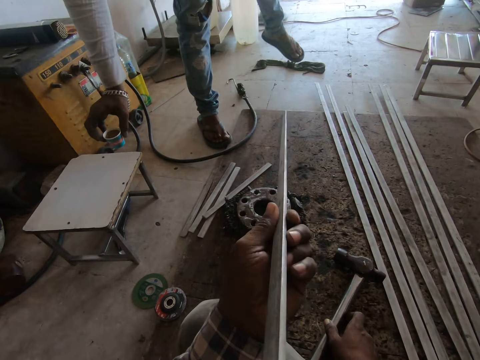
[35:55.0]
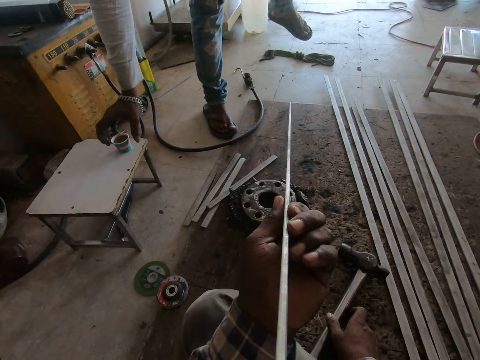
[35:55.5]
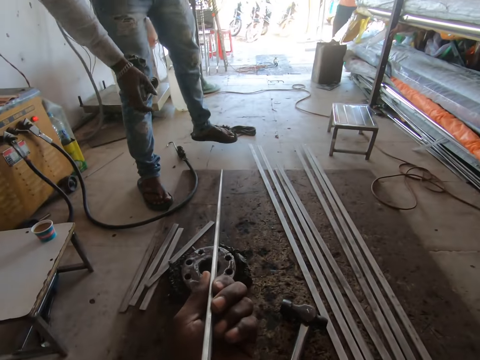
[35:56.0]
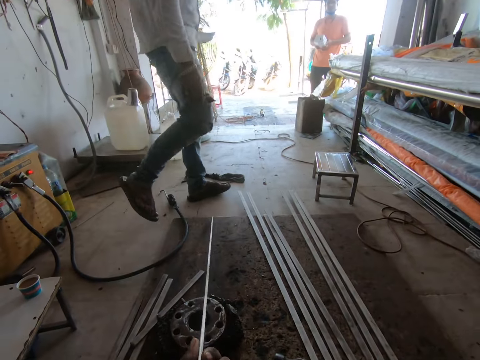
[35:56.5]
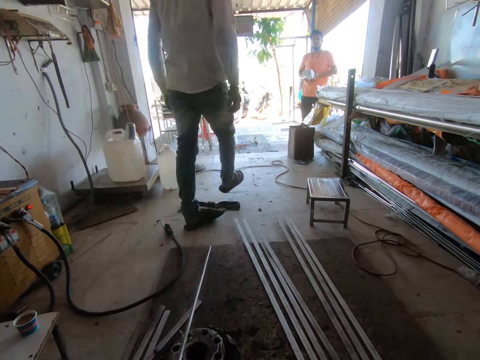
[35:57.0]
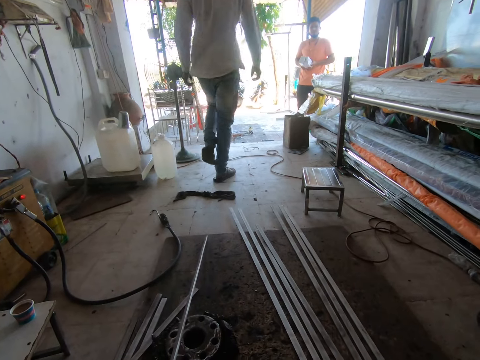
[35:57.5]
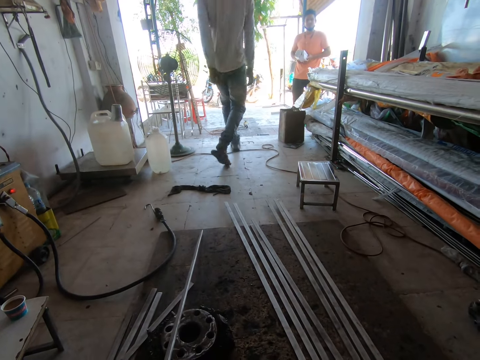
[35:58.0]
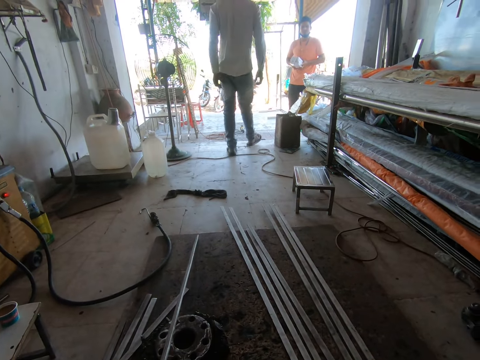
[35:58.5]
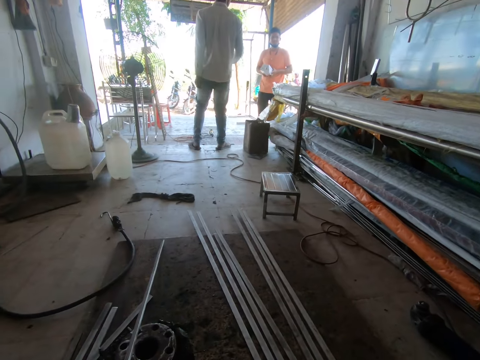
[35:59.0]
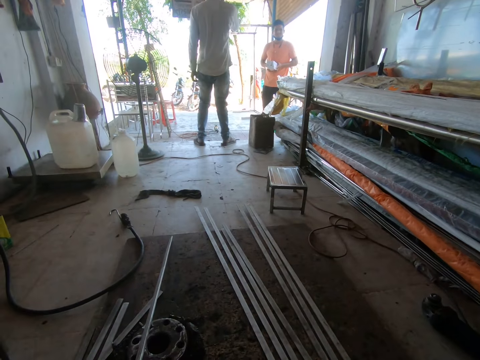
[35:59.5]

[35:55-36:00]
A man places a cup on the table. Another man talks to the first man. The camera wearer checks the metal's straightness. The first man walks towards the entrance and talks to the other man. The camera wearer converses with a person.

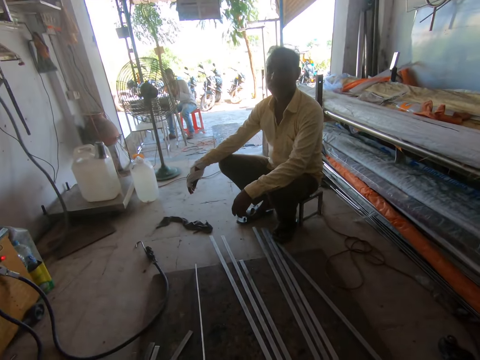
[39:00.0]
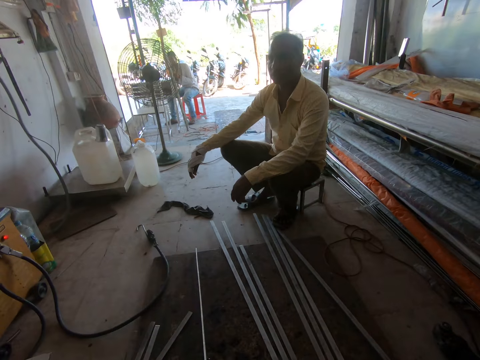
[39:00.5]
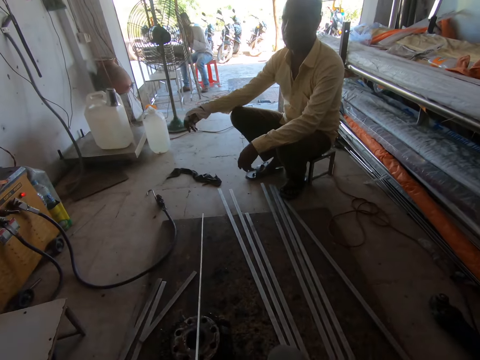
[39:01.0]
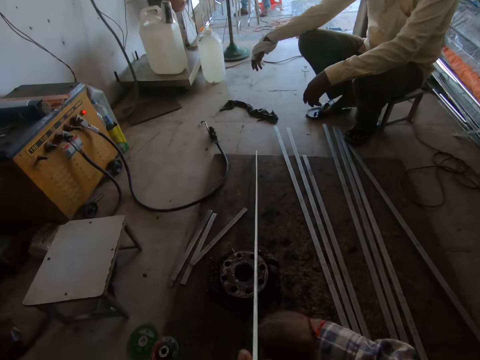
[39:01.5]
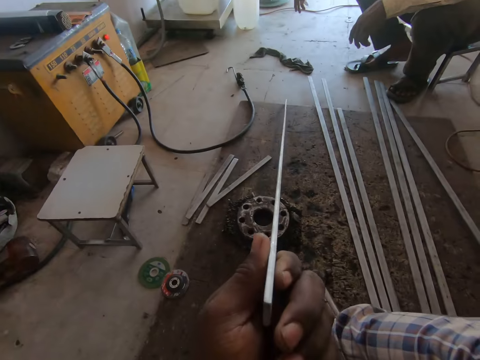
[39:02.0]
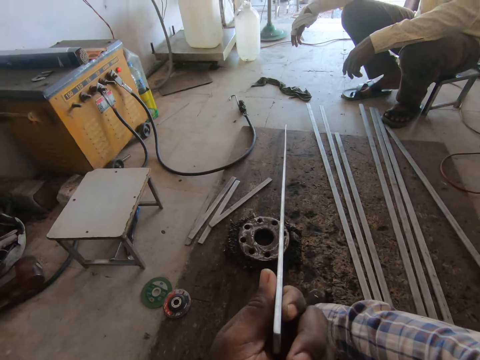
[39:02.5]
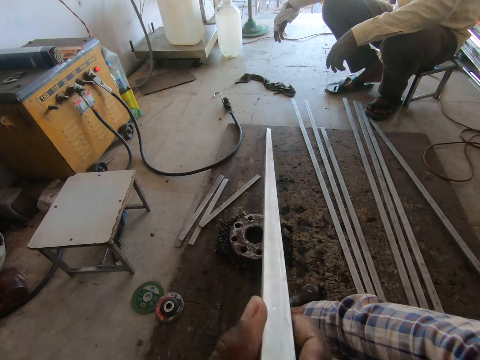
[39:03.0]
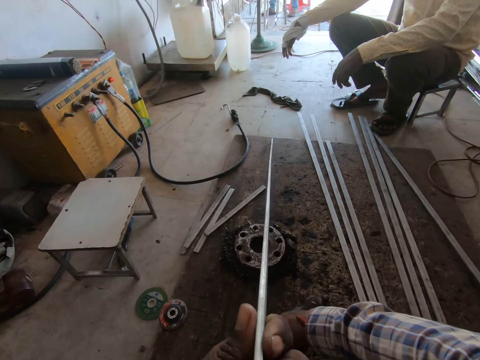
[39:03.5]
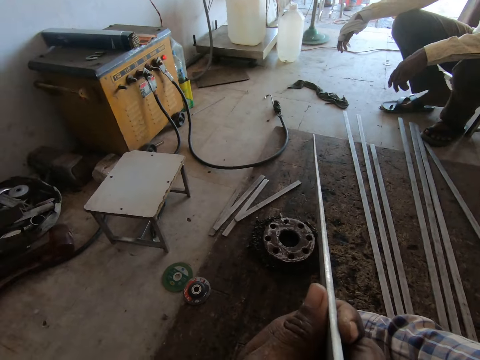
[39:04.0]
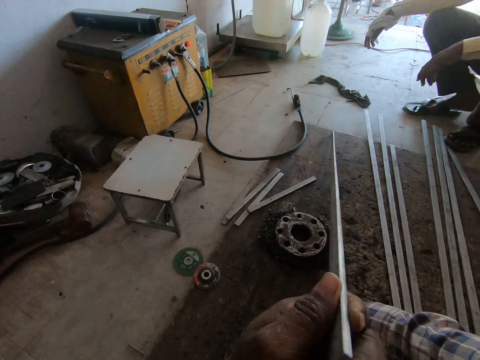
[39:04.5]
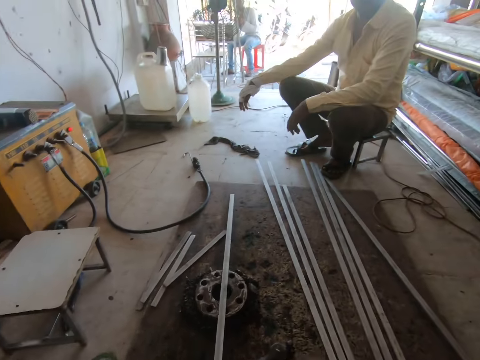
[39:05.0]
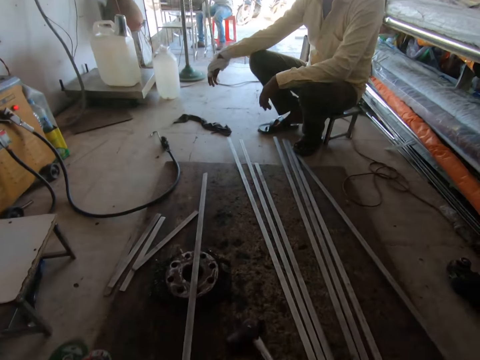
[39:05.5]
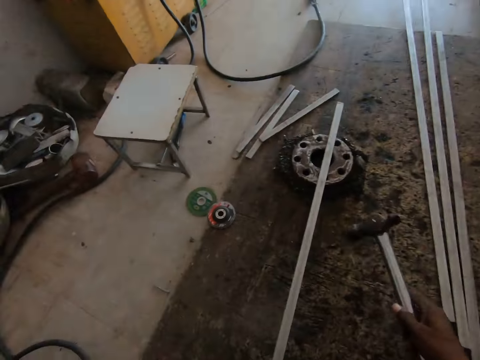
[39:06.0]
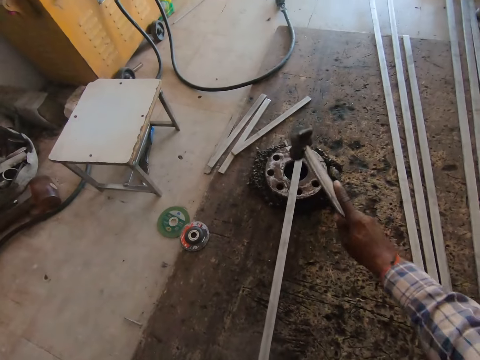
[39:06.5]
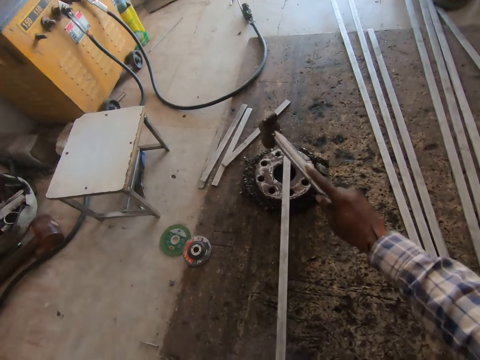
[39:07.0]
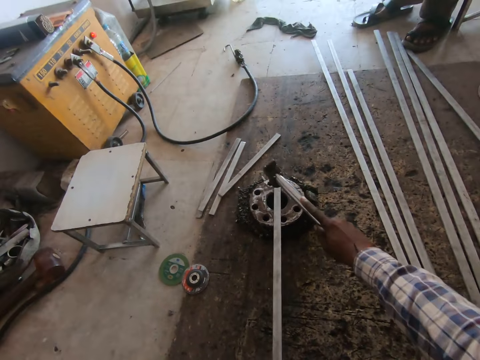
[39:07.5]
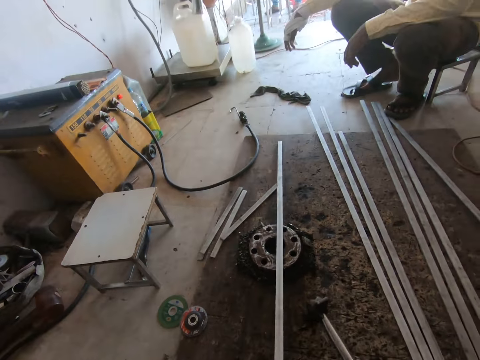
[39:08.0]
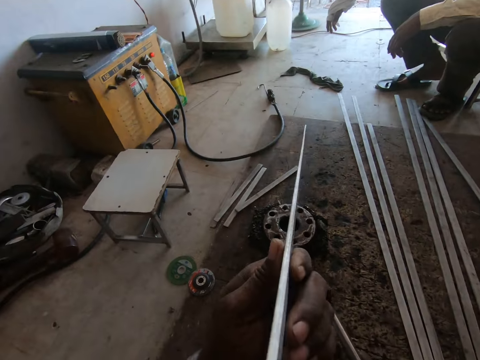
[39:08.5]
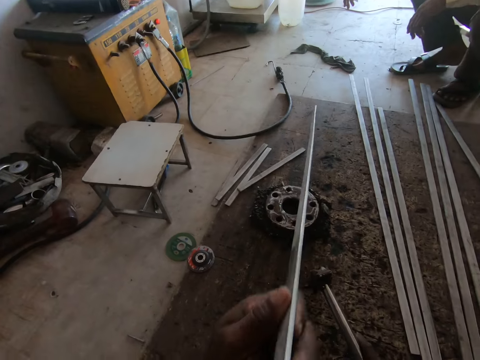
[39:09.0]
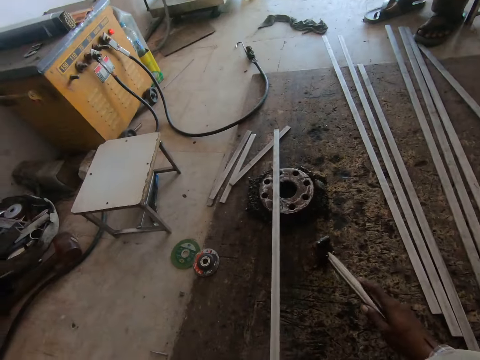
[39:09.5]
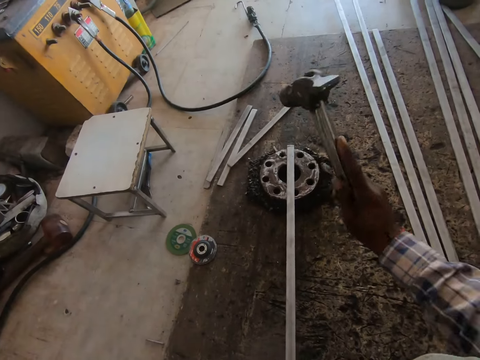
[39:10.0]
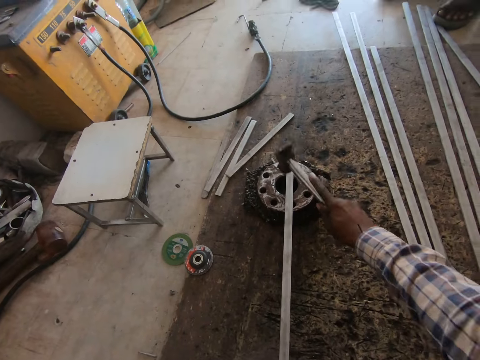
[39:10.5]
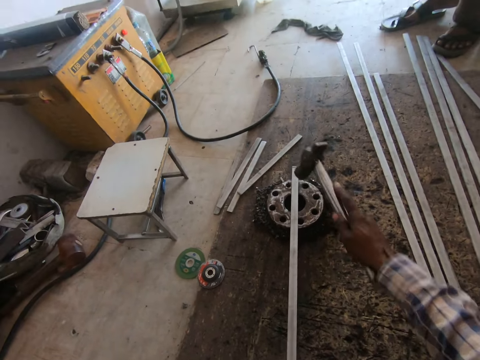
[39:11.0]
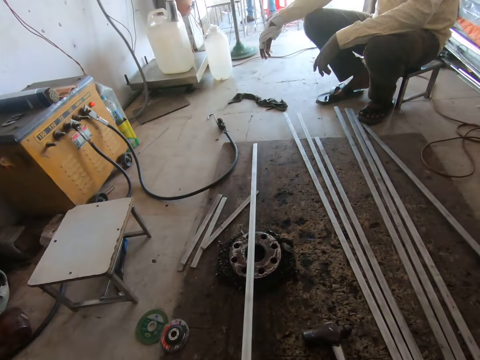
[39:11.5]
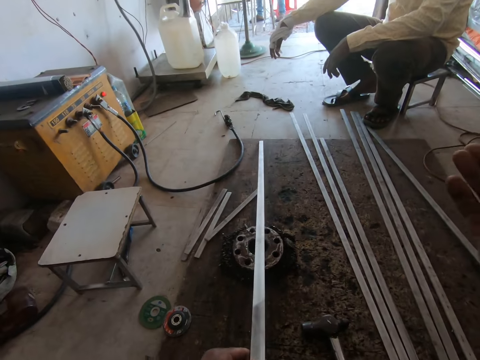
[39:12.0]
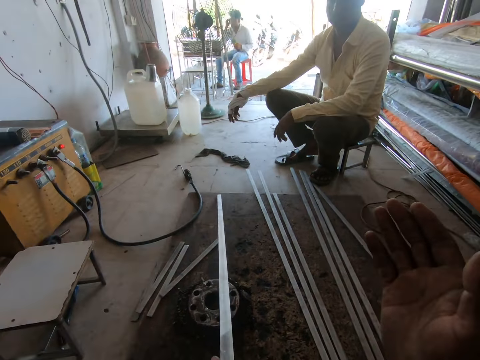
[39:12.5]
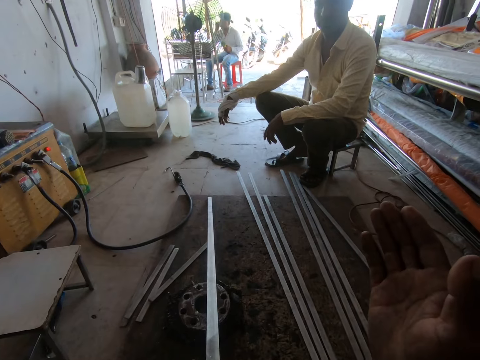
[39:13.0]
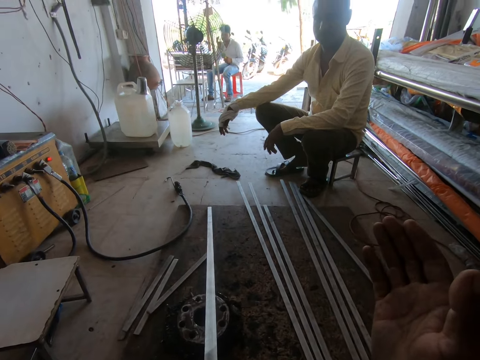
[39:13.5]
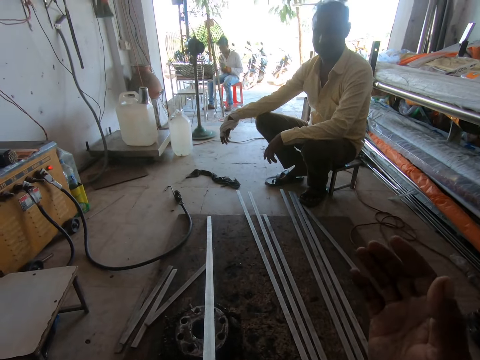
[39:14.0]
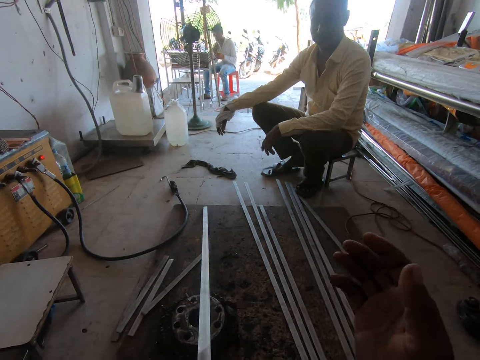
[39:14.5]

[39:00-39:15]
The camera wearer adjusts the metal. They turn the metal rod. They talk to a man. They take the hammer. They hit the metal rod. They drop the hammer. They adjust the metal. They lift the hammer. They hit the metal rod. They drop the hammer. They point at the man. They converse with the man.

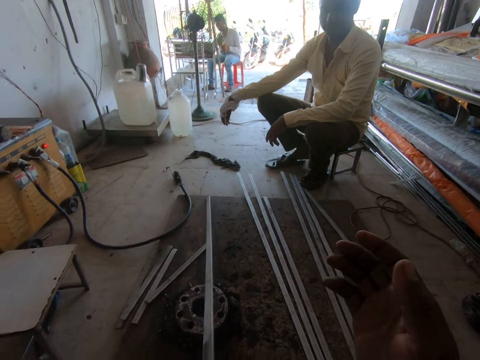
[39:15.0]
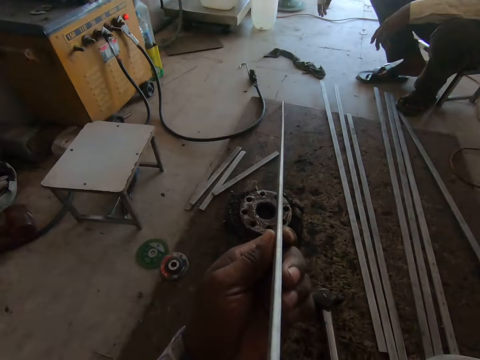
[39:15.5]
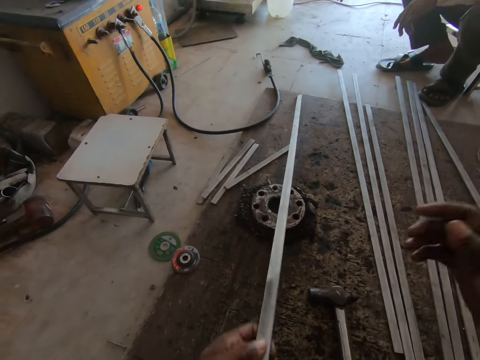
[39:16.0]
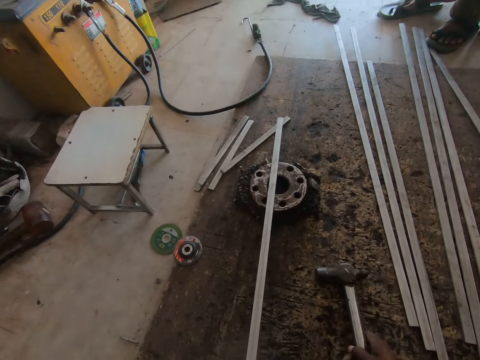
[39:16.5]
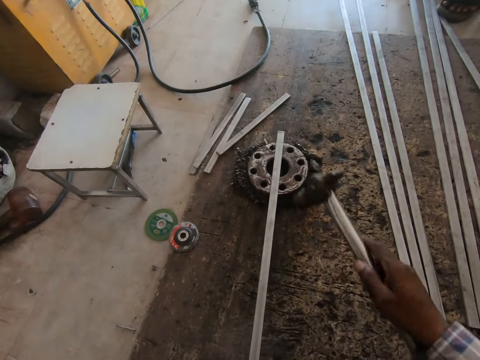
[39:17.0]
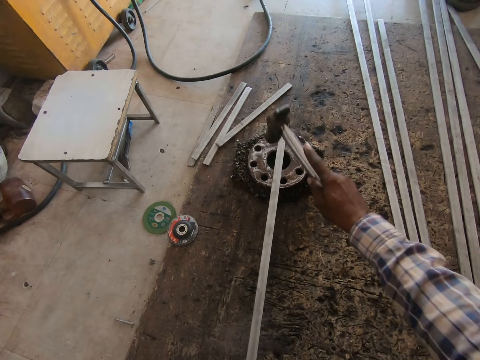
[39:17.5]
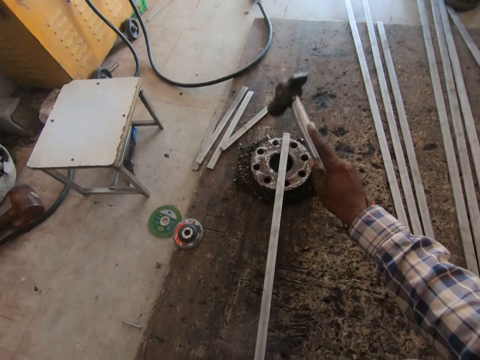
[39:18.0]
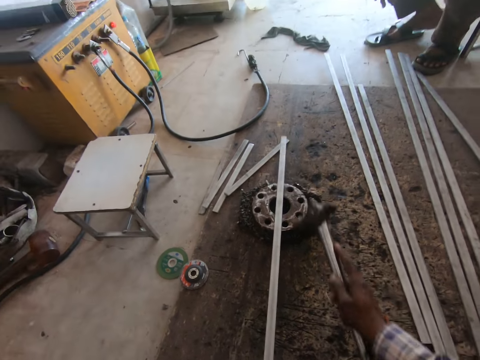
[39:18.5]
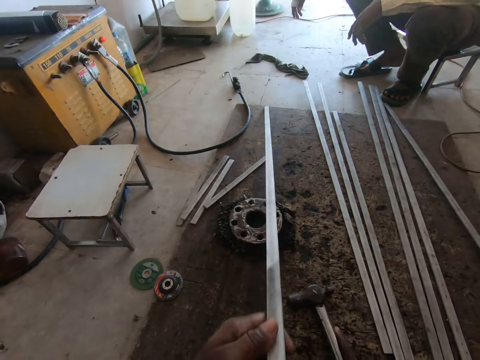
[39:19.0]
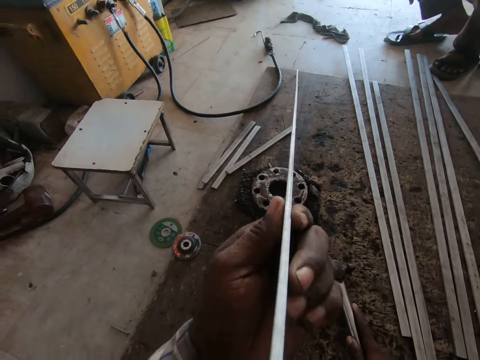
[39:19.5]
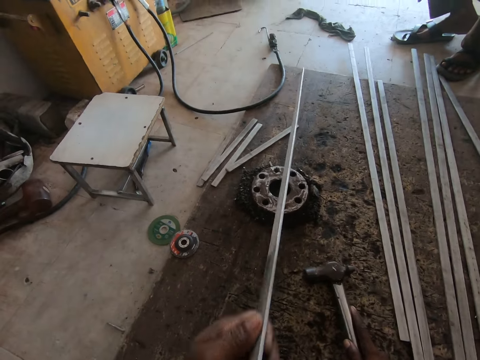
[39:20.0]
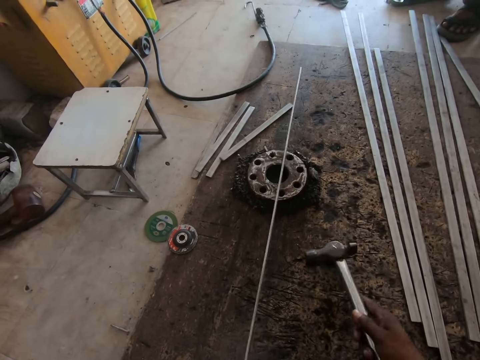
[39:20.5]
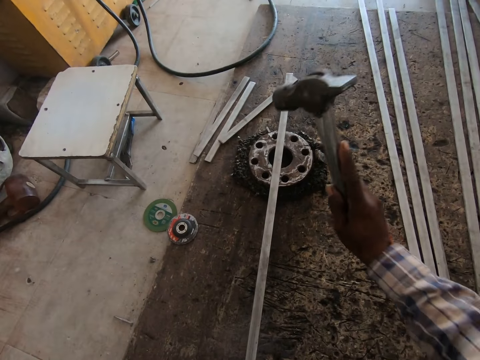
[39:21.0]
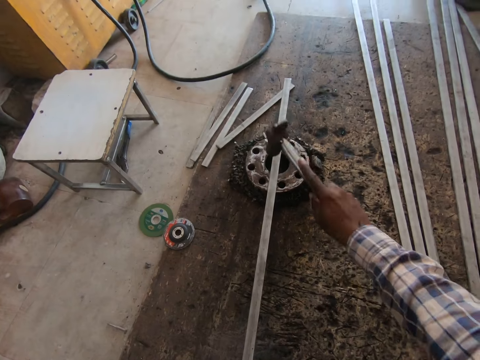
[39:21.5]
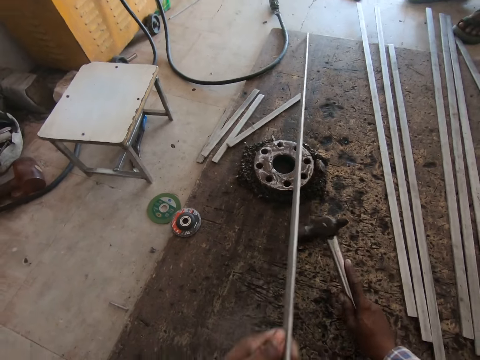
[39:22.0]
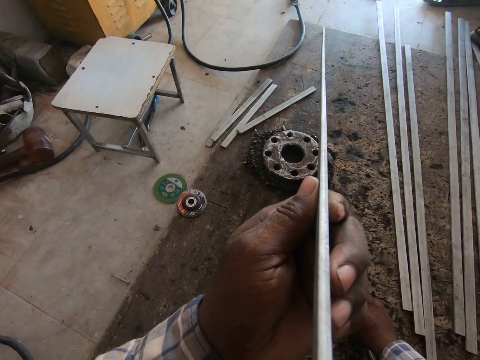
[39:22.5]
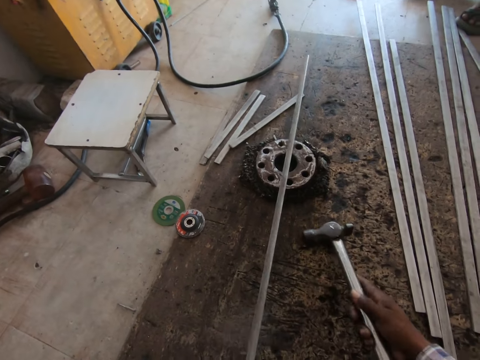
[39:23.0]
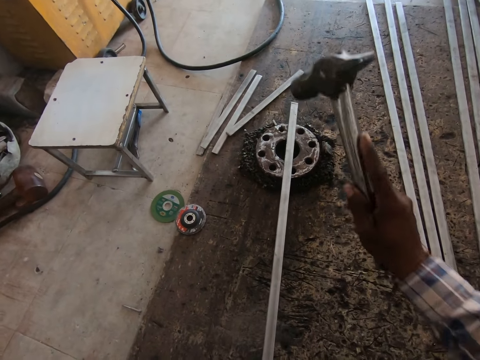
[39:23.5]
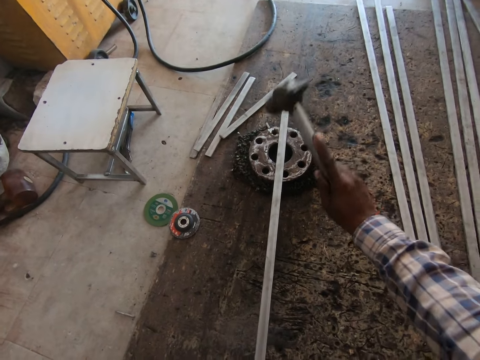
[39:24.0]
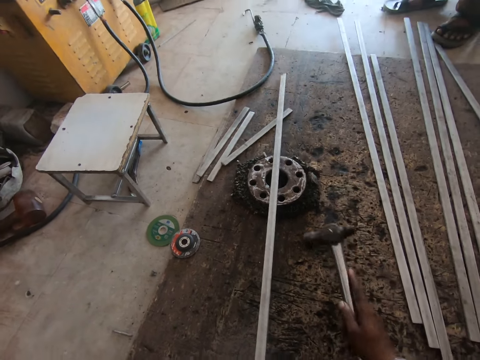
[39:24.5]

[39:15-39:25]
The camera wearer takes the hammer. They hit the metal rod. They drop the hammer. They adjust the metal. They take the hammer. They hit the metal rod. They drop the hammer. They adjust the metal. They pick up the hammer. They hit the metal rod.
